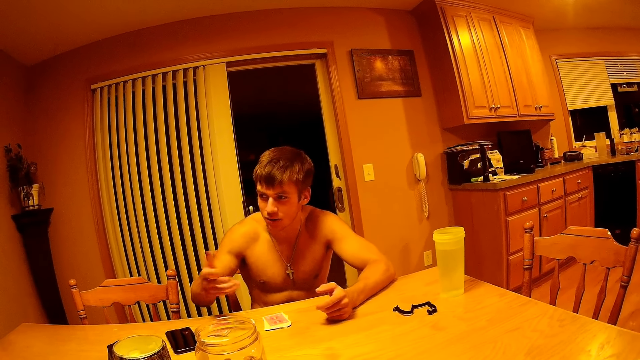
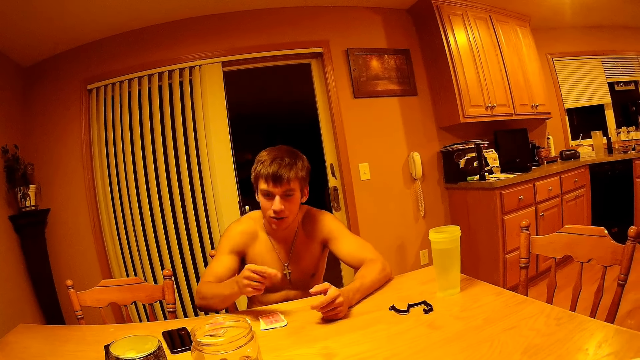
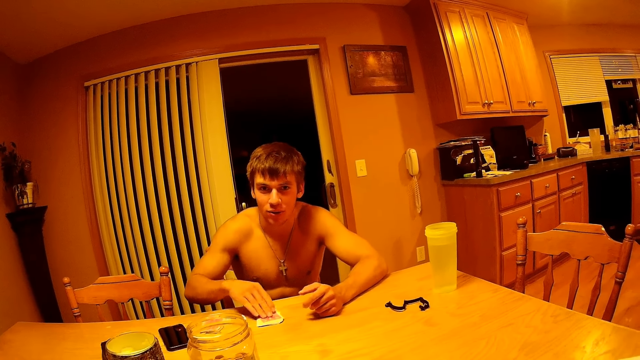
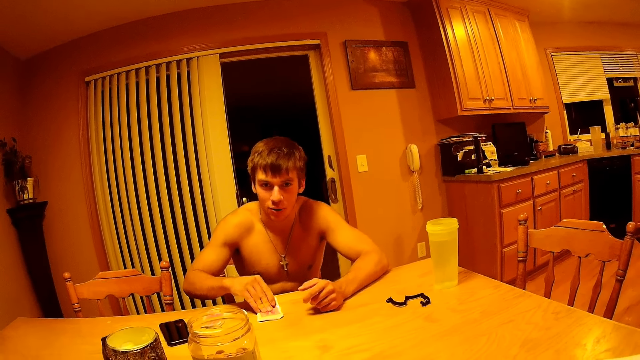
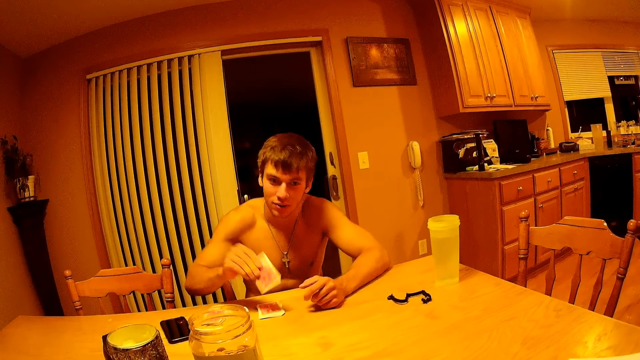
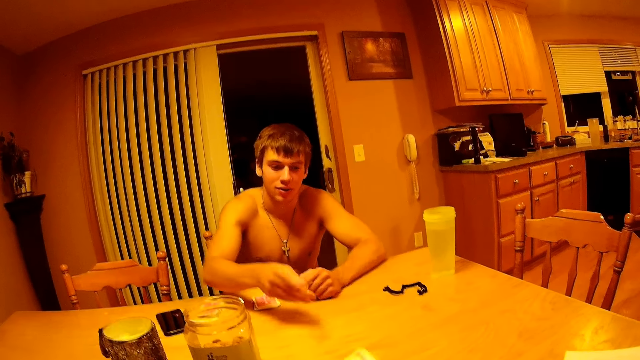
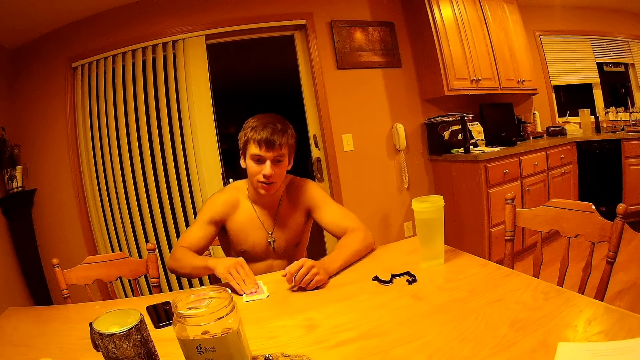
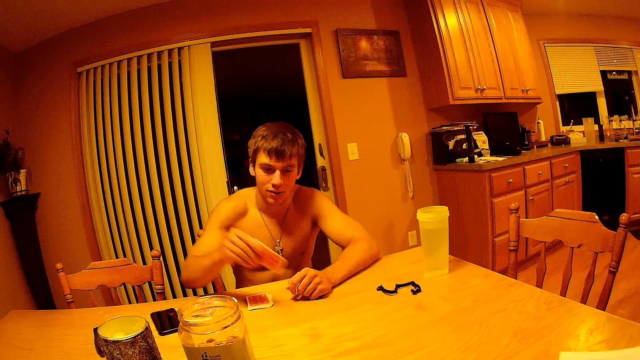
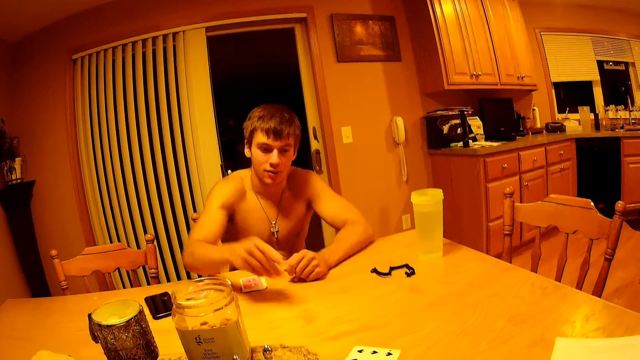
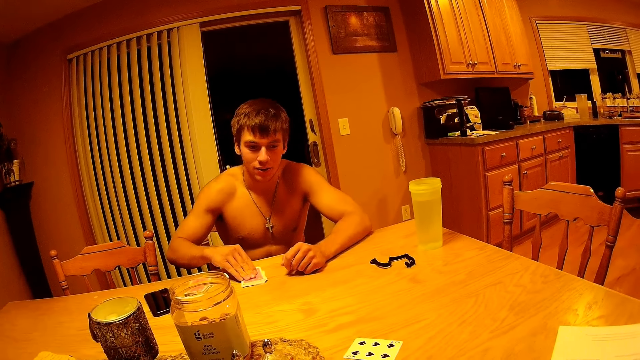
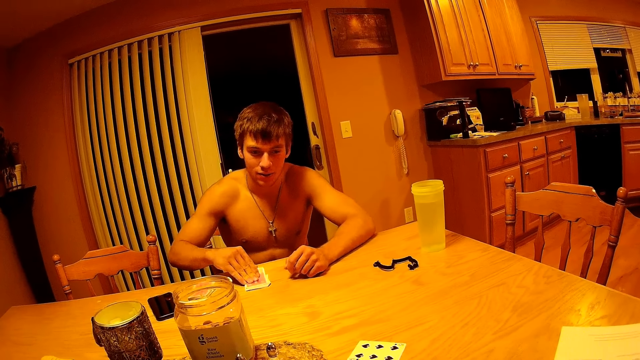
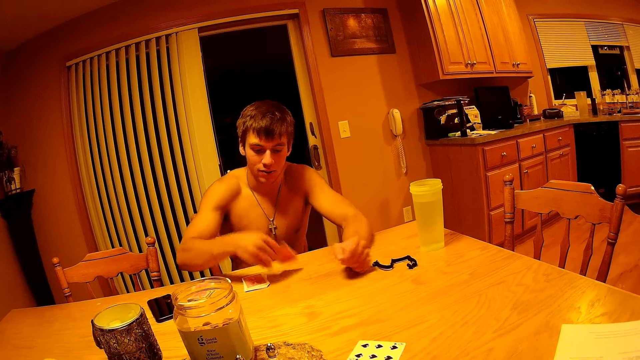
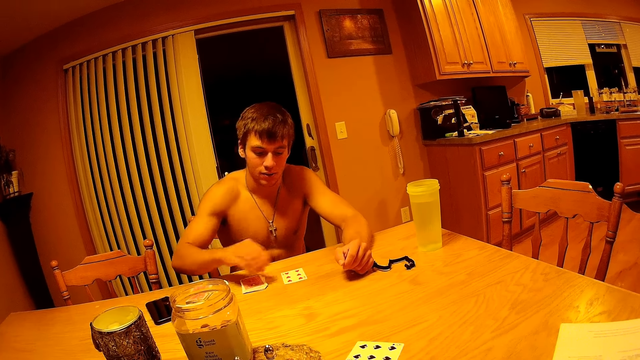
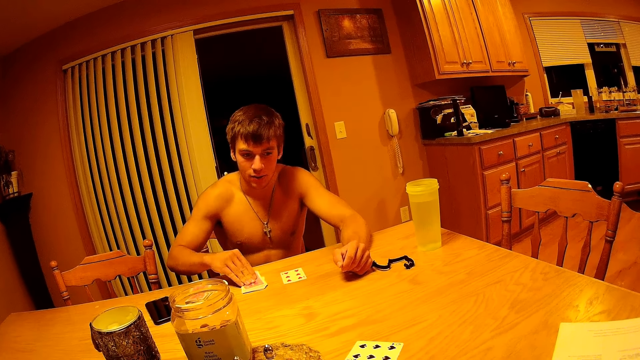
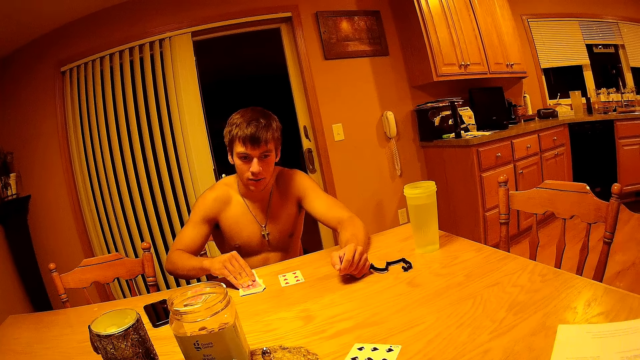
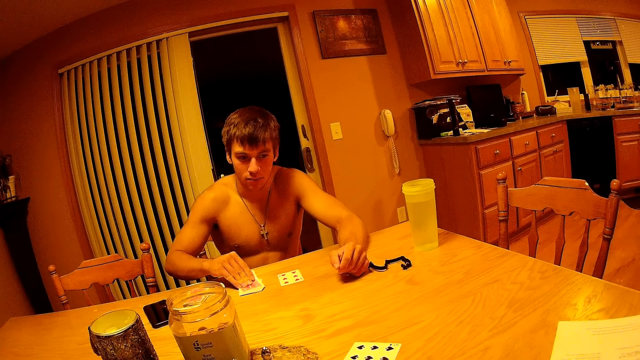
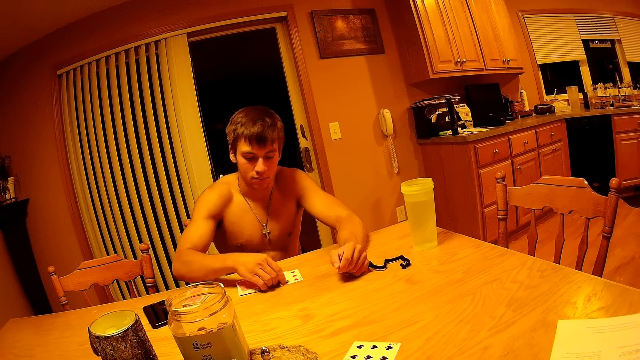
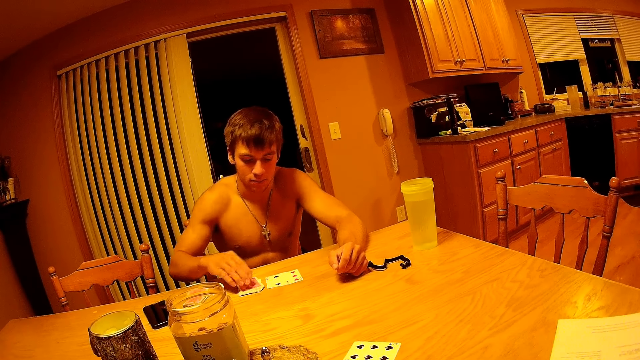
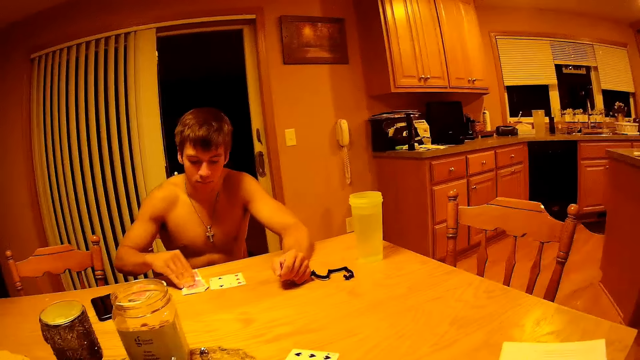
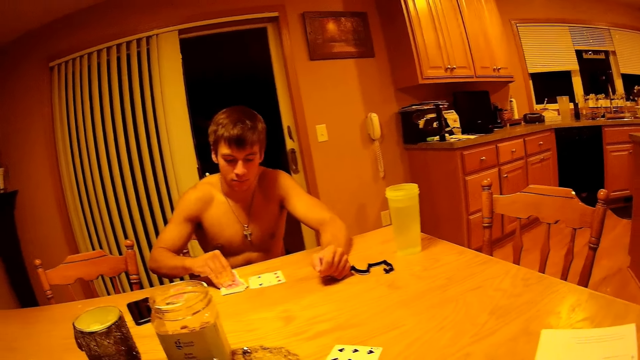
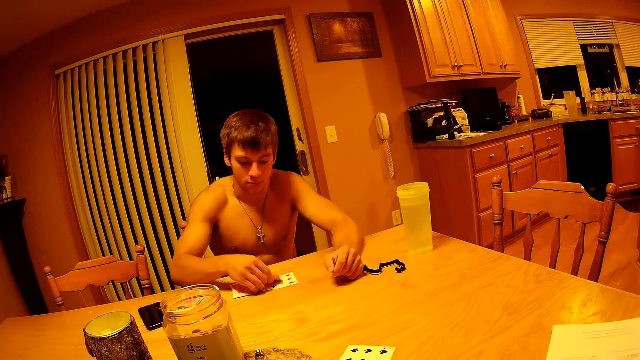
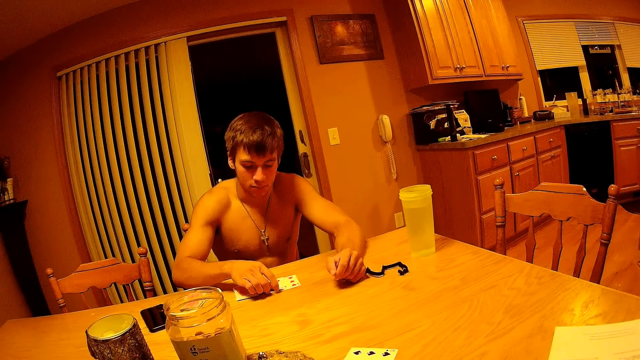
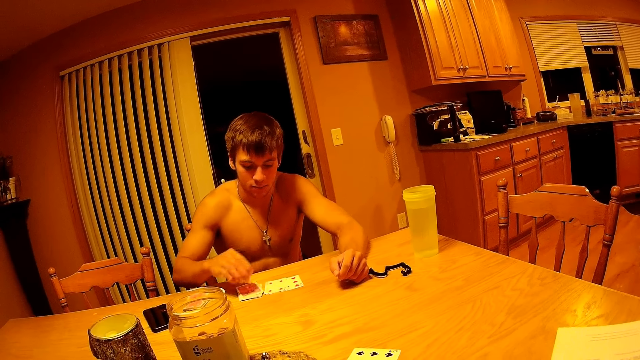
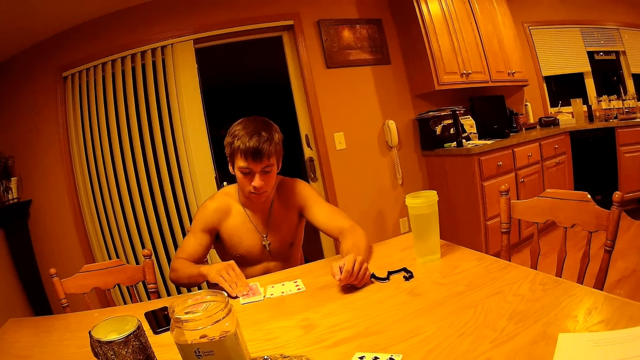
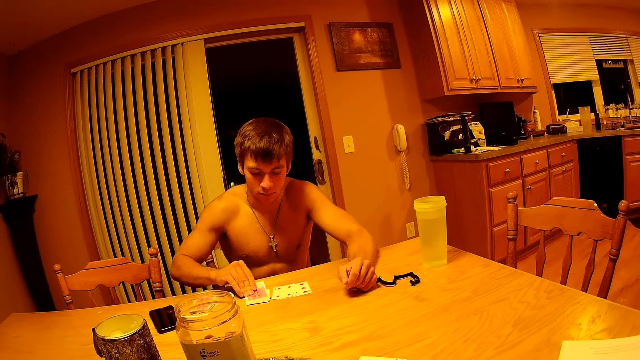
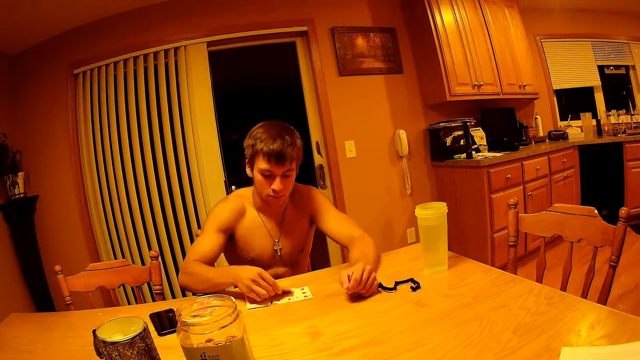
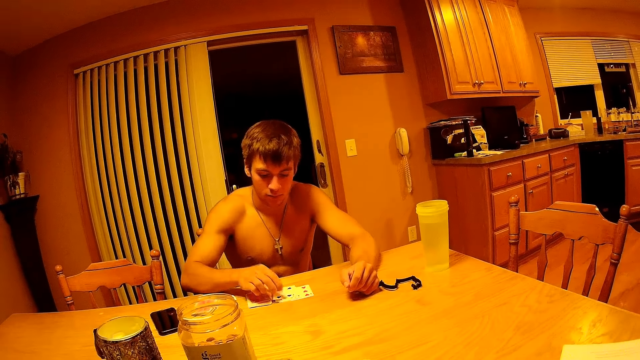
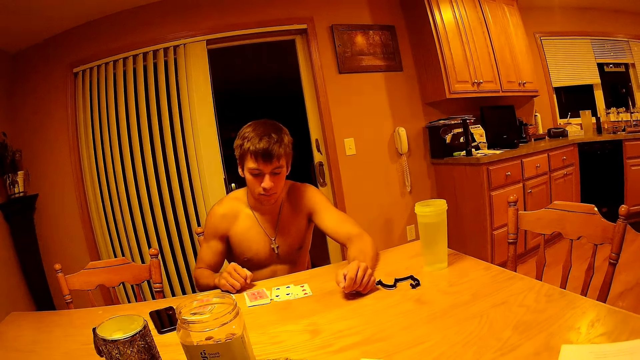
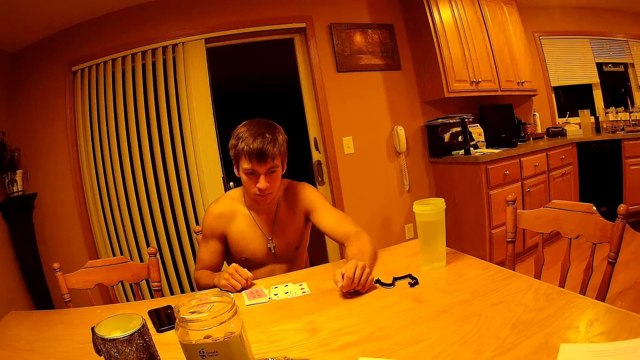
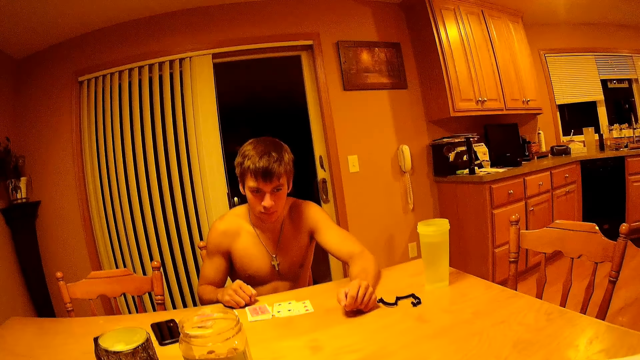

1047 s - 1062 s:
The man plays the cards. The man picks a card from the deck and passes the card across the table. The man picks a card from the deck and passes the card across the table. The man picks a card from the deck and puts the card on the table. The man picks a card from the deck and puts the card on the table. The man picks a card from the deck and puts the card on the table. The man picks a card from the deck and puts the card on the table.

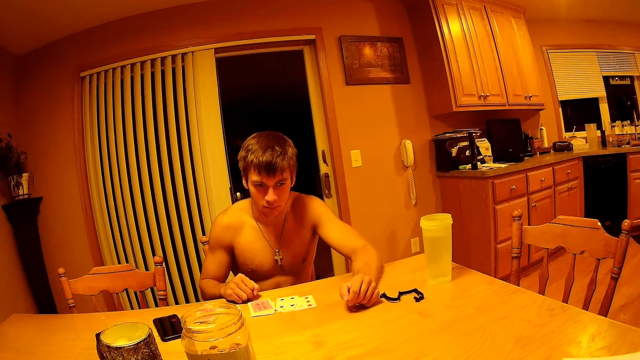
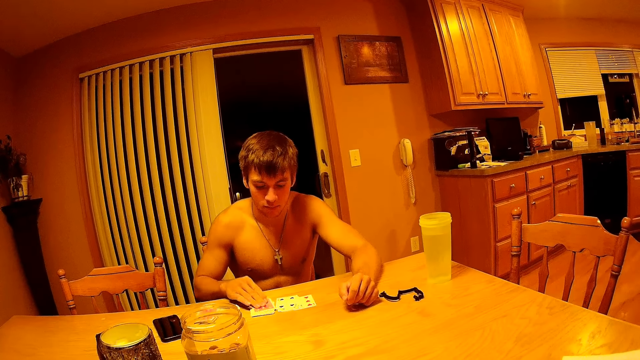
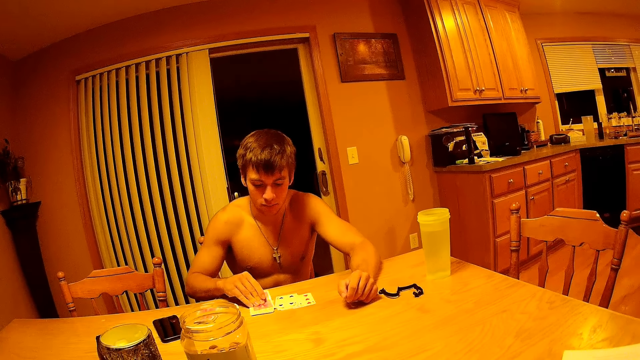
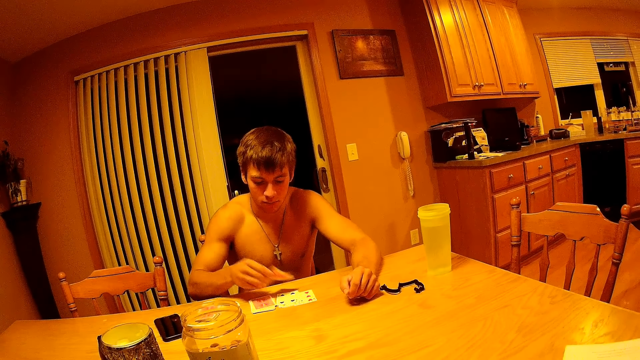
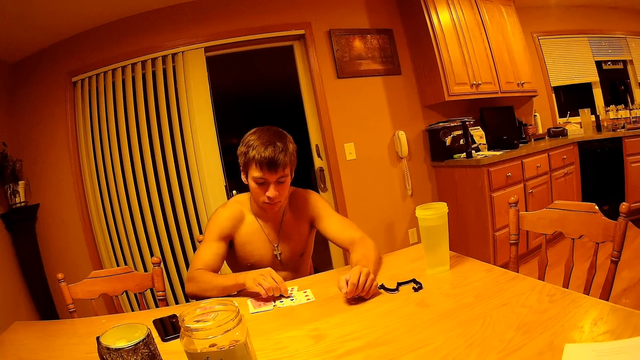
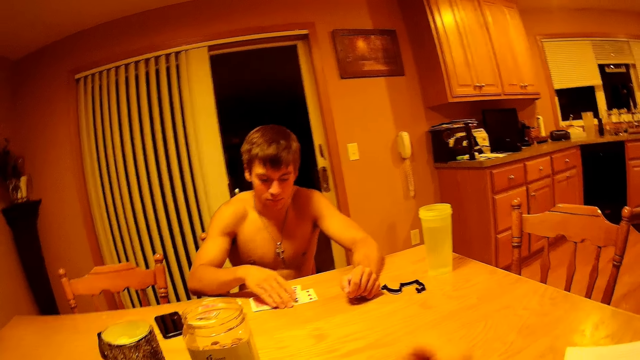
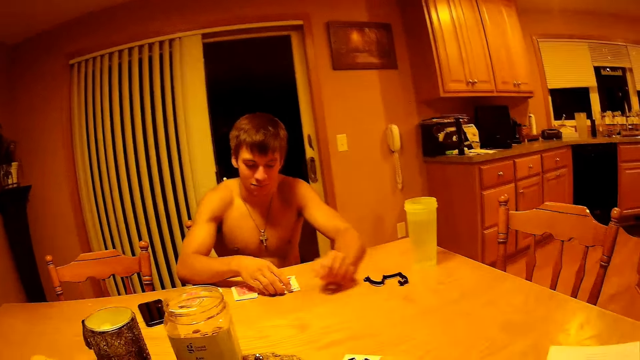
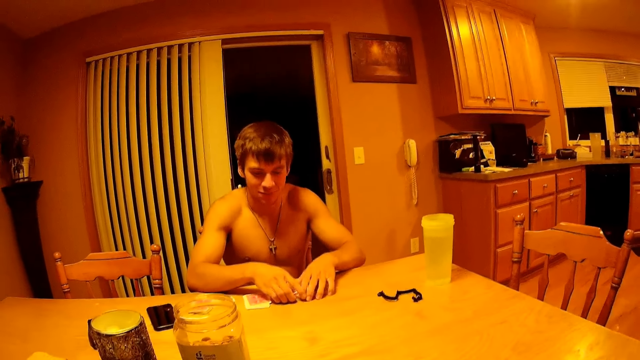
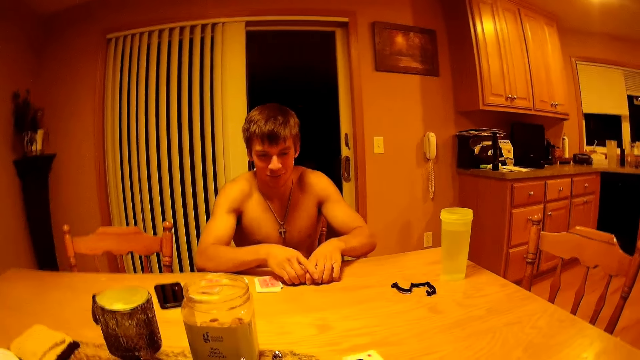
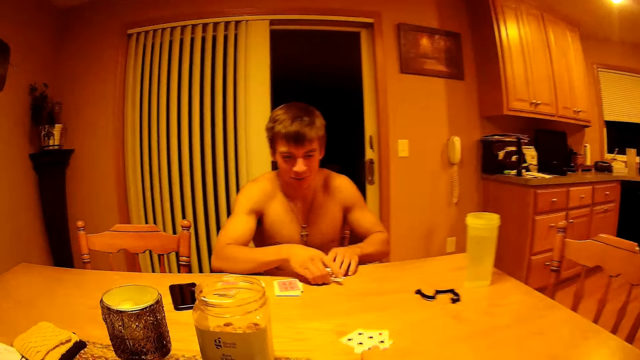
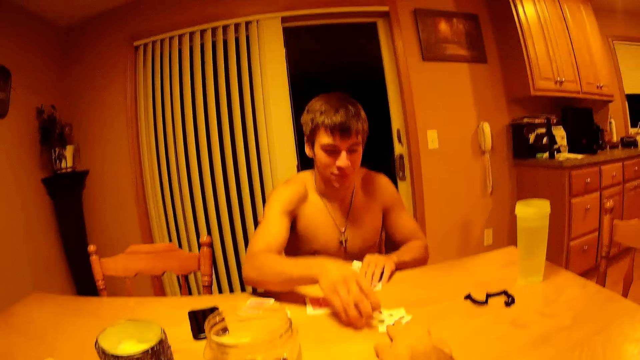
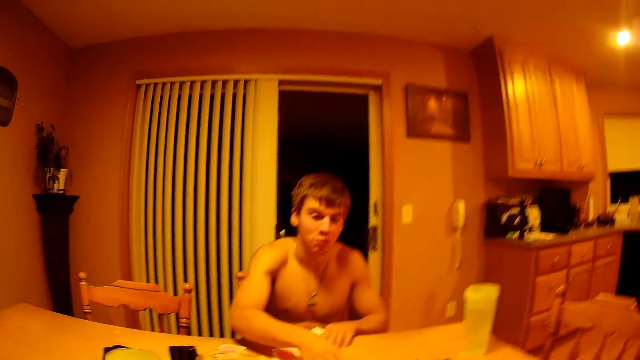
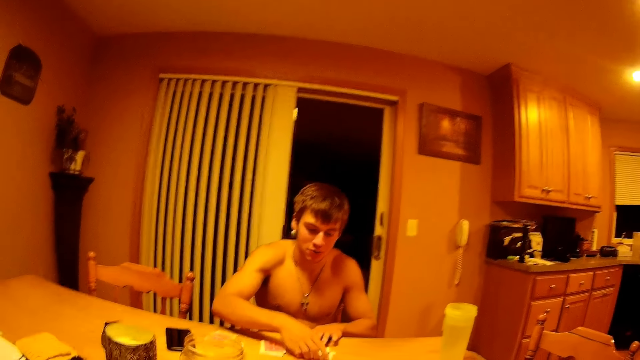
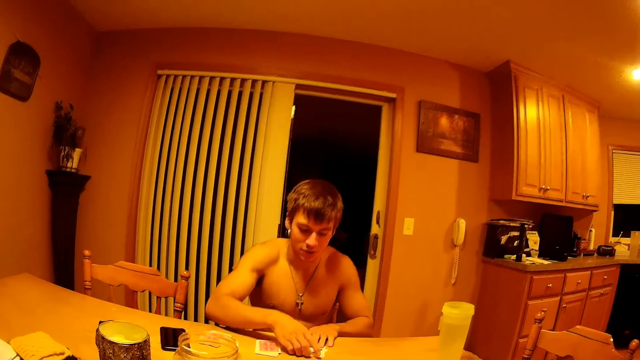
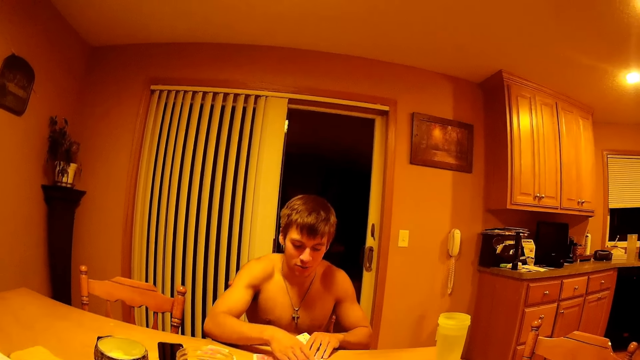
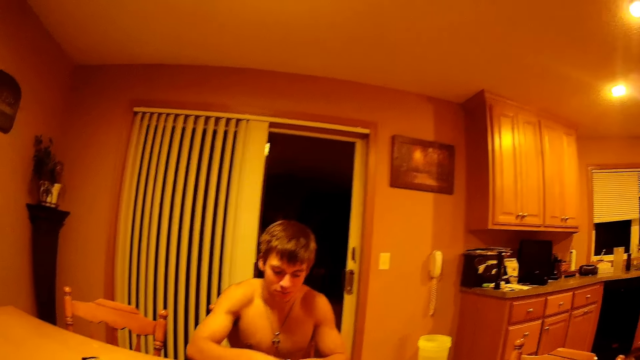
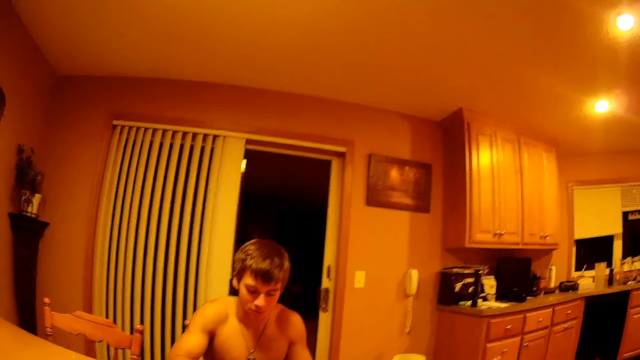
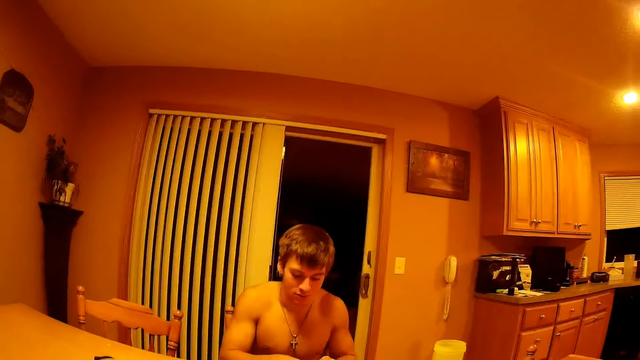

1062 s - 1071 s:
The man picks a card from the deck and puts the card on the table. The man gathers the cards on the table. The camera wearer passes the cards to the man. They move some cards on the table. The man touches the cards on the table with his right hand.
